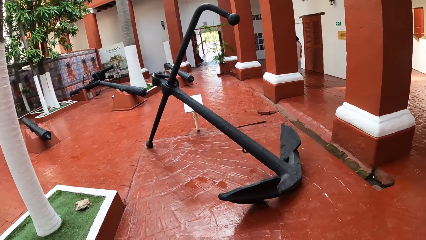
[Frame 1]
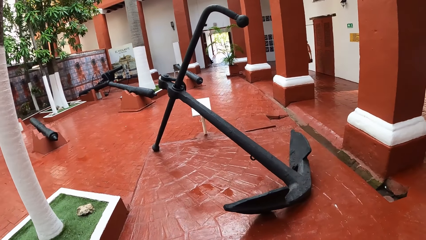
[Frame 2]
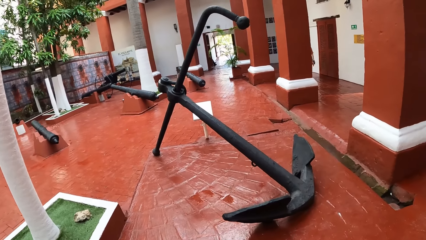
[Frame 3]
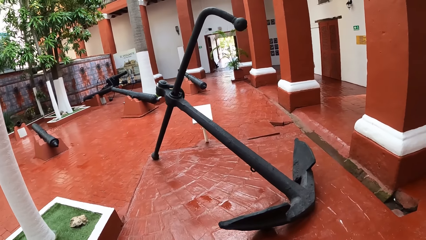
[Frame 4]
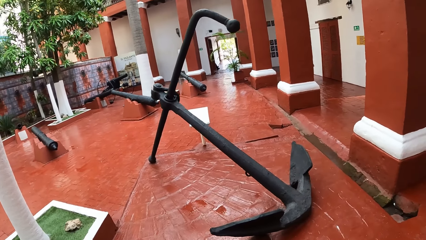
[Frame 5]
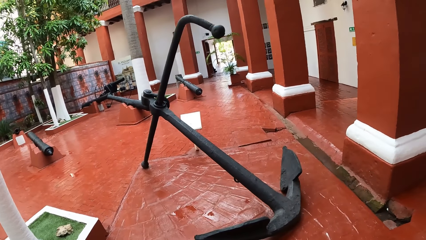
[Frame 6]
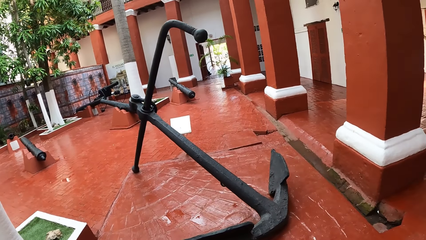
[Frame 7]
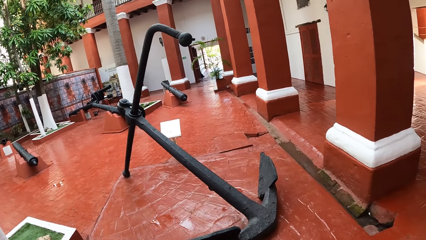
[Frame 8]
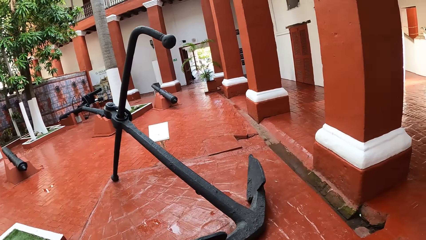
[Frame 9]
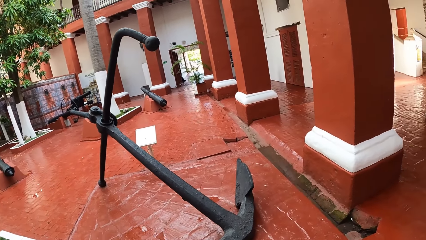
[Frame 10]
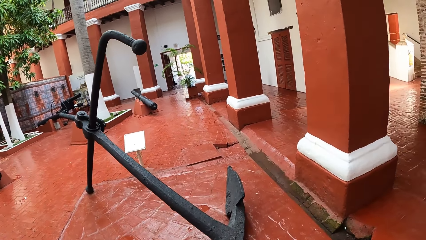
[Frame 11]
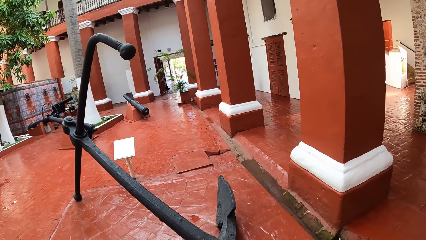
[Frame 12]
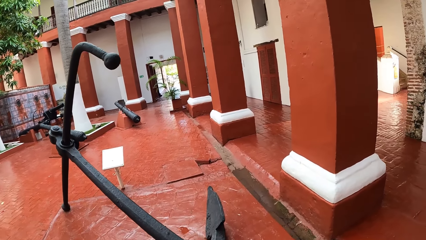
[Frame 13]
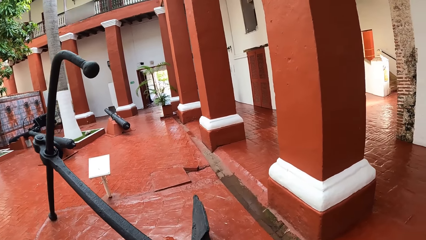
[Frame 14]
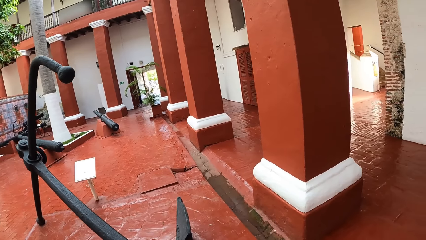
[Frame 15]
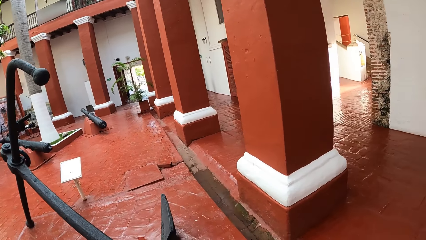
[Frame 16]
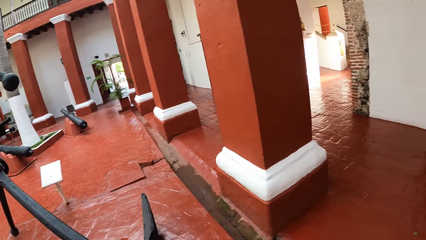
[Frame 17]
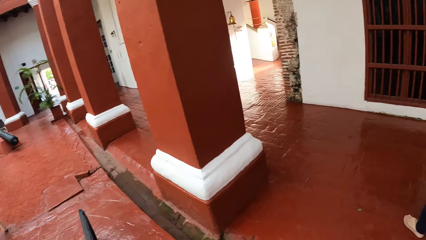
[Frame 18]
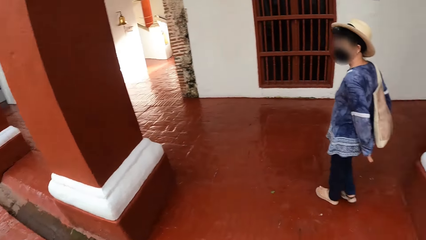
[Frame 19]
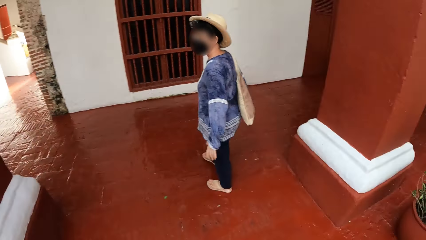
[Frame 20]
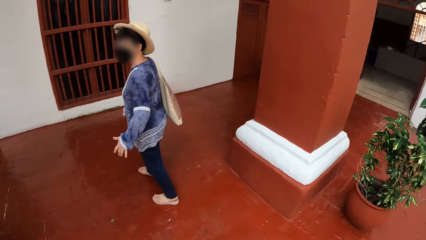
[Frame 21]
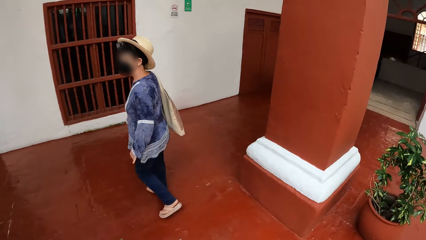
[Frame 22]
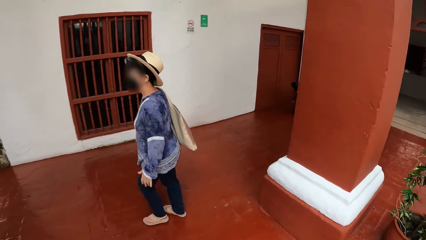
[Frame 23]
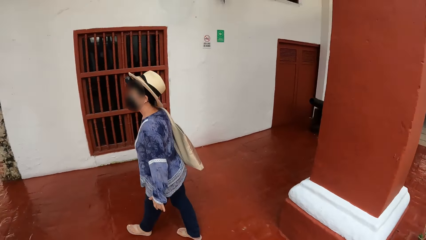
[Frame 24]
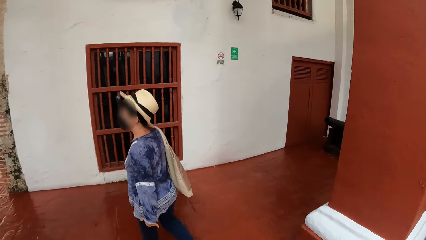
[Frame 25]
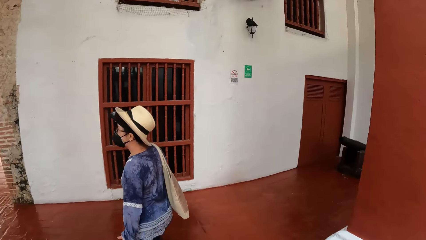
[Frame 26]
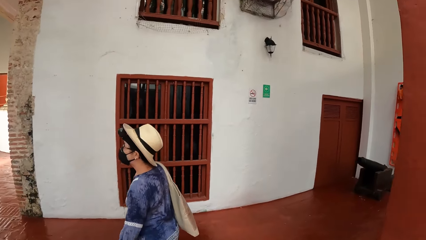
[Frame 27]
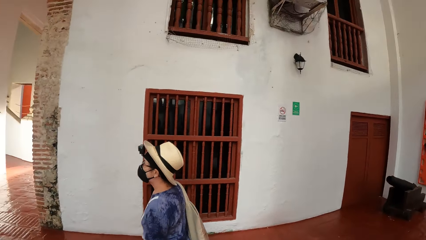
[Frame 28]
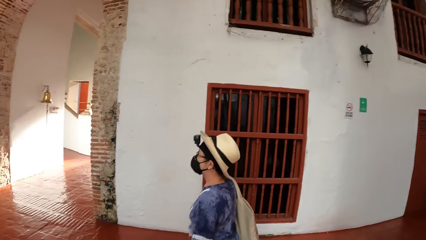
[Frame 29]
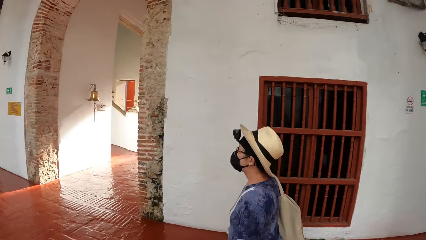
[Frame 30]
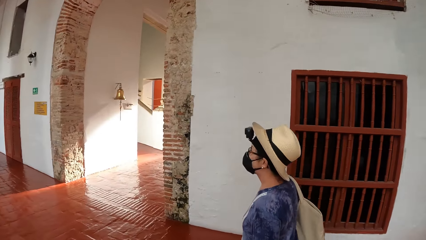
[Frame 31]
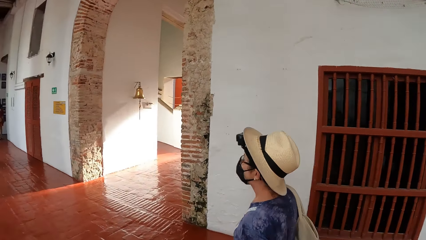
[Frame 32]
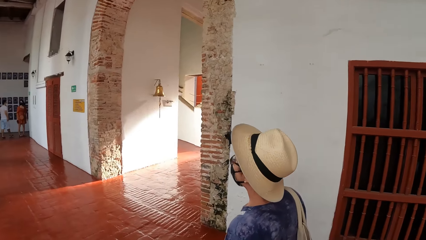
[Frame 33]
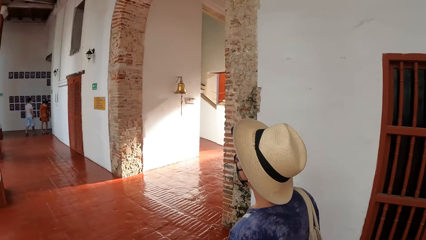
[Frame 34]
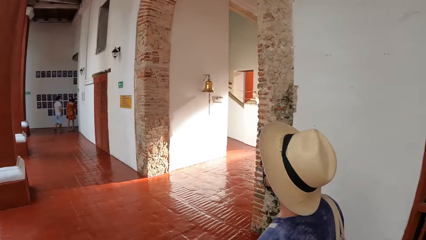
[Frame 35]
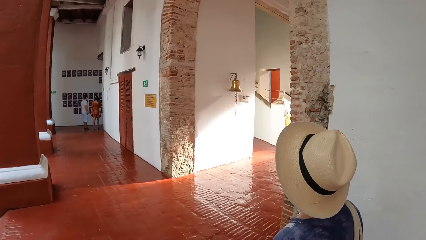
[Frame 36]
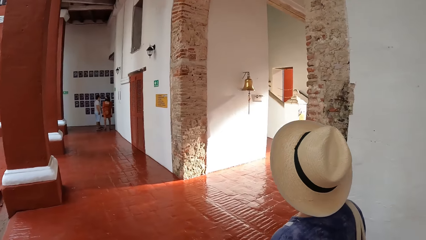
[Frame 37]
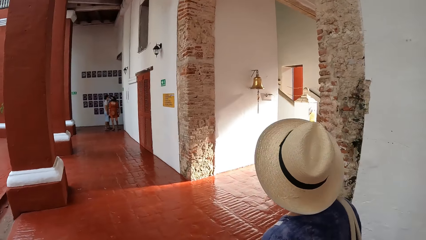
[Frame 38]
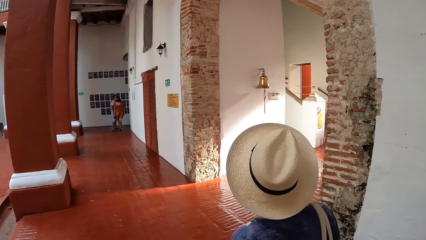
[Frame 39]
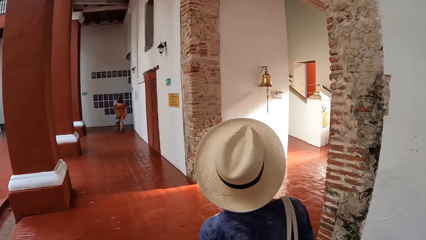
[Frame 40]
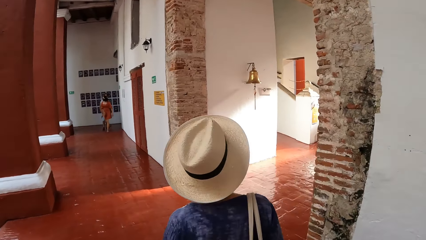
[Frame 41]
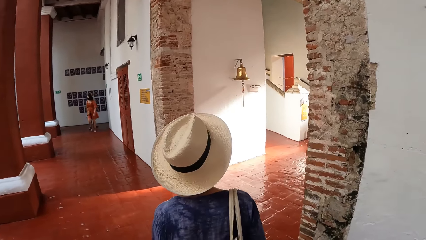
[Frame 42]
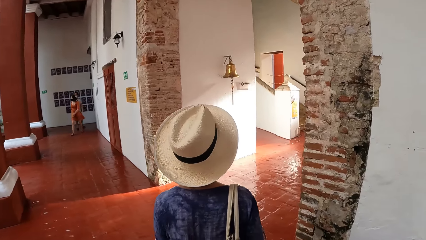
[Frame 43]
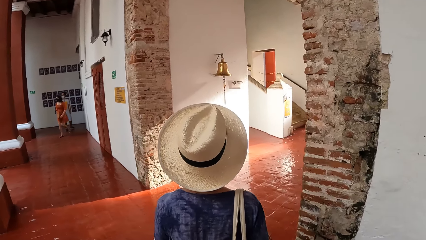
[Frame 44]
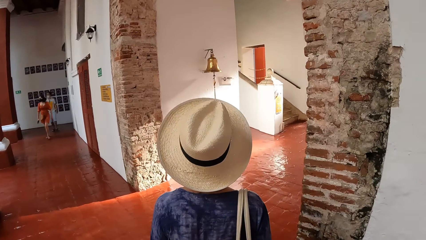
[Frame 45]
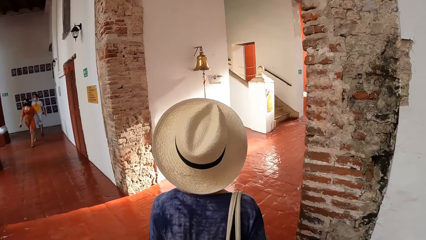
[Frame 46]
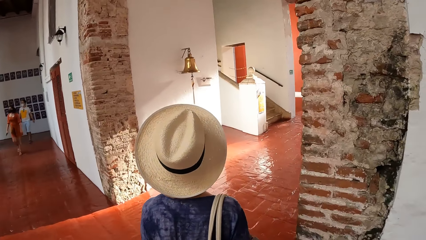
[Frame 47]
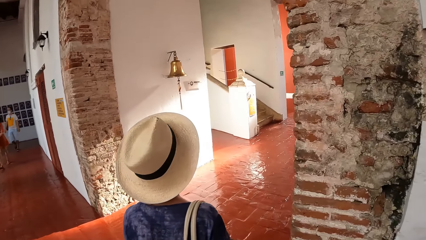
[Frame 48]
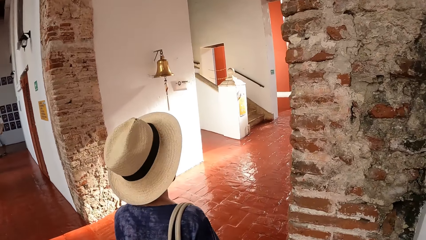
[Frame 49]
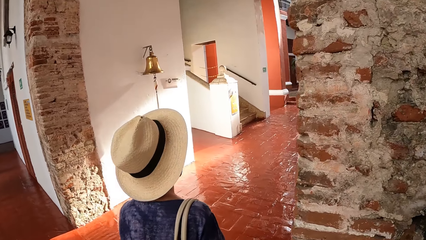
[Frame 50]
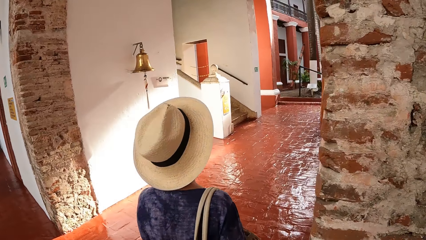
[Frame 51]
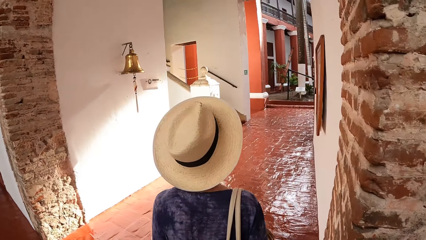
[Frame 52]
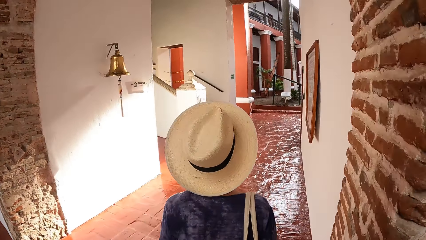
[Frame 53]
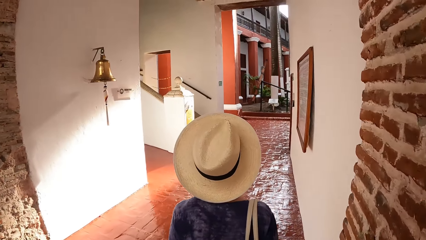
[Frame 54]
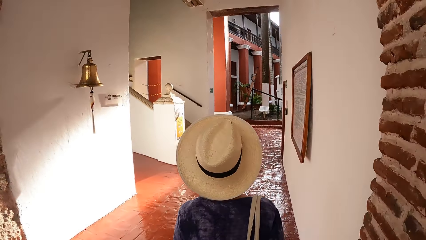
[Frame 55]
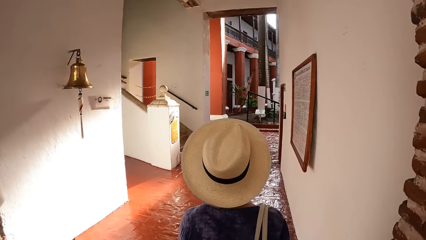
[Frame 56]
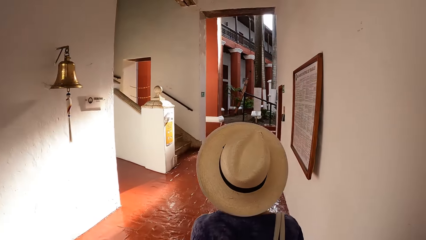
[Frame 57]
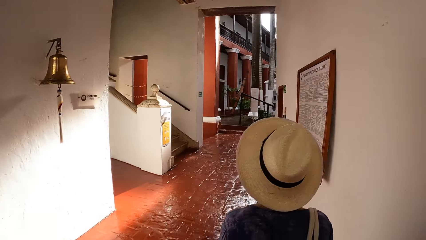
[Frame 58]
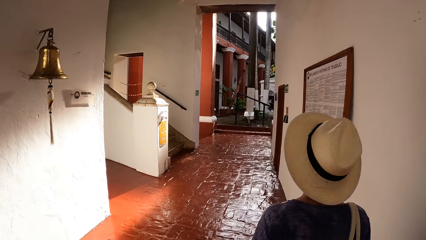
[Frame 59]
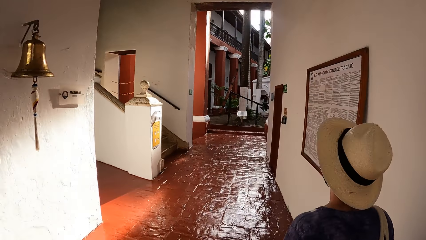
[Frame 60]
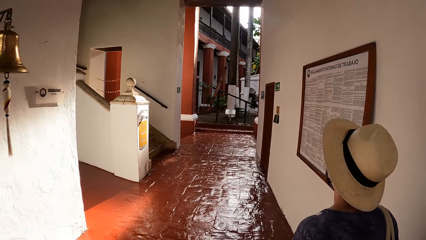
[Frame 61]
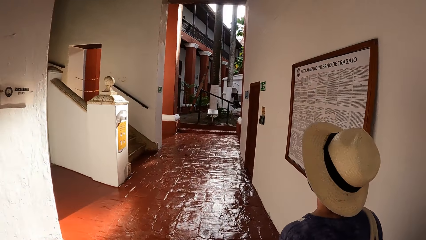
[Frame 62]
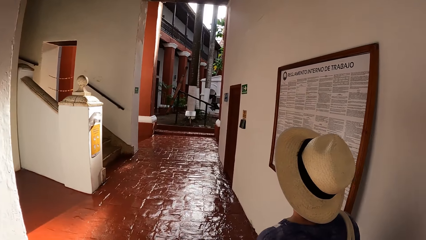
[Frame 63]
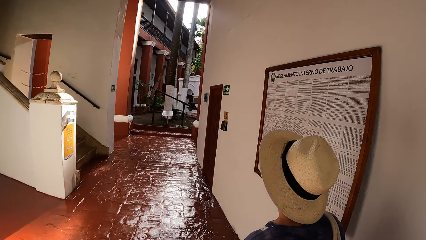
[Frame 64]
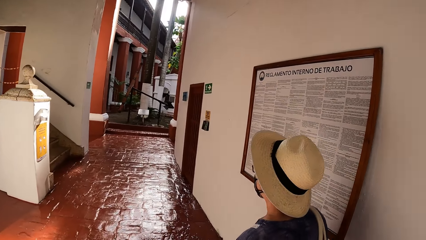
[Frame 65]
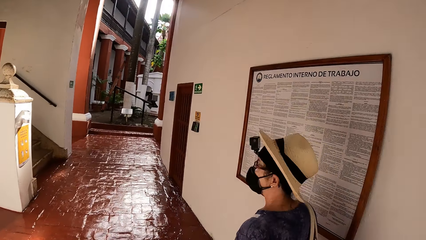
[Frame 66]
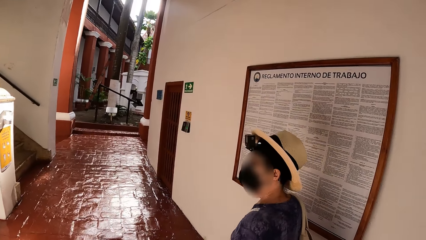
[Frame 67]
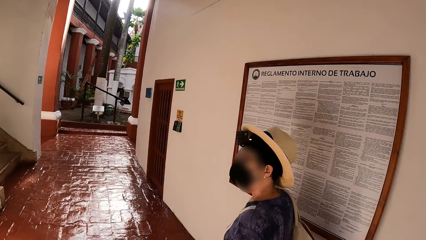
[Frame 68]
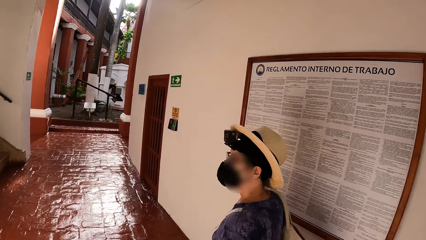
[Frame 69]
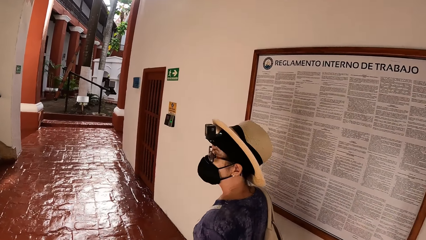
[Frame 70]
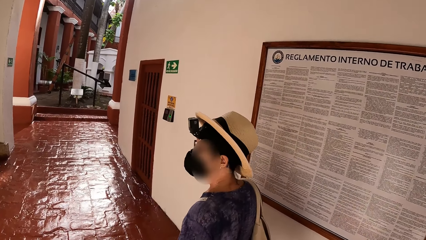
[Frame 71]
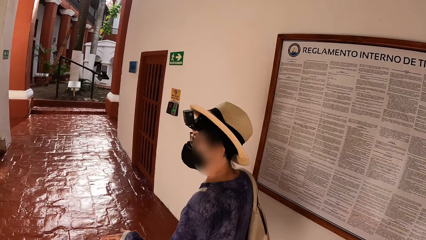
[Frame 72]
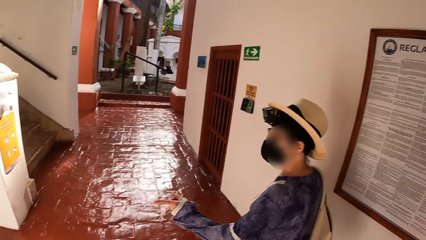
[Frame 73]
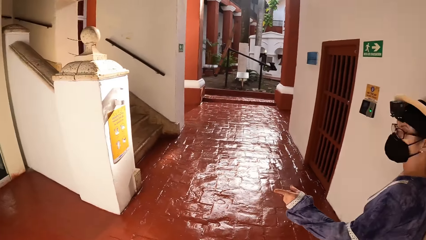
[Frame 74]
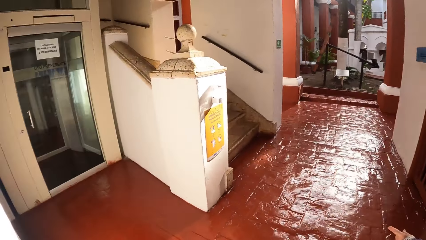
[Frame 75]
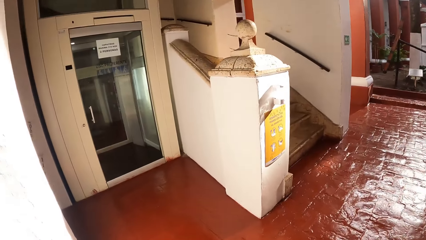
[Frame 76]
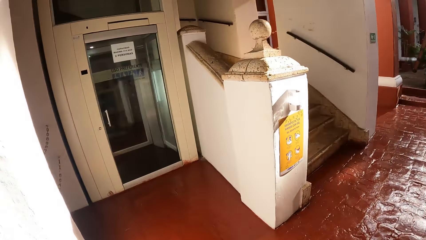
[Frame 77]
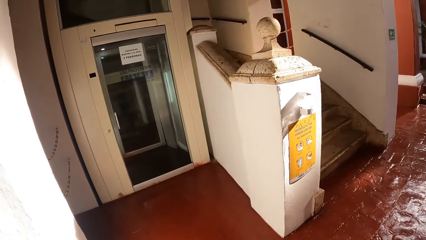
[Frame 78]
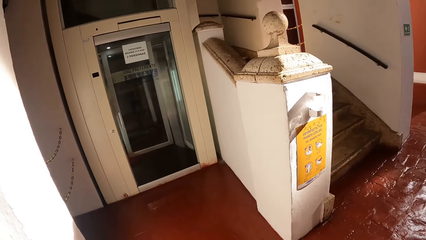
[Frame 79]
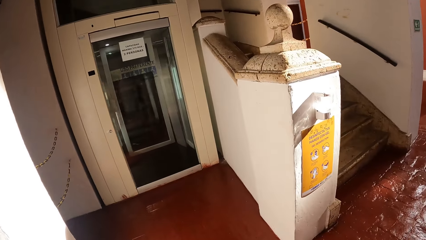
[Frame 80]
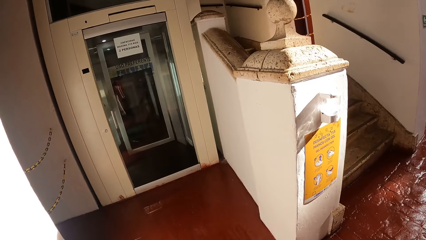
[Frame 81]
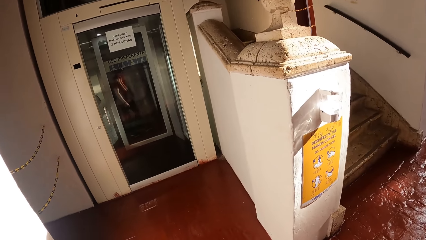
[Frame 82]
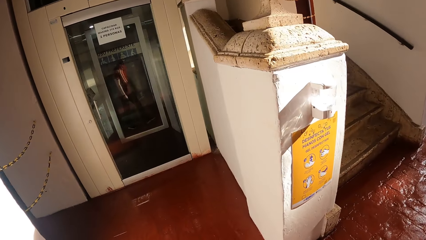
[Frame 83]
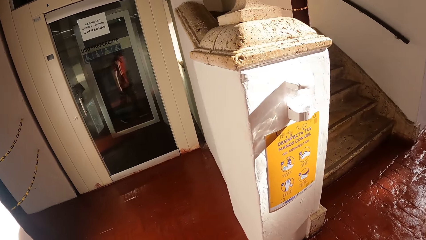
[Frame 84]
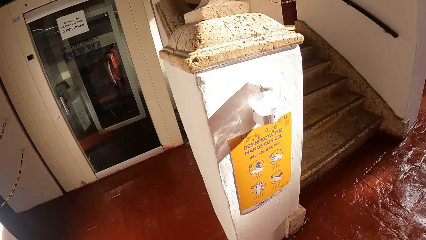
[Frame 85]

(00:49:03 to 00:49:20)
The camera wearer looks around. They look around again.
